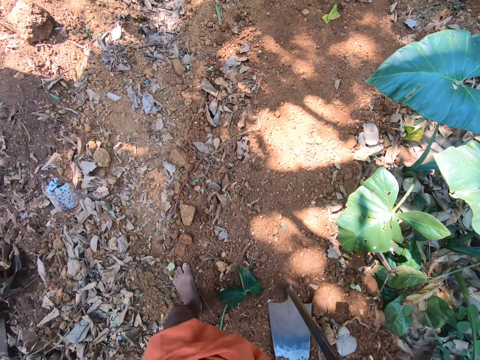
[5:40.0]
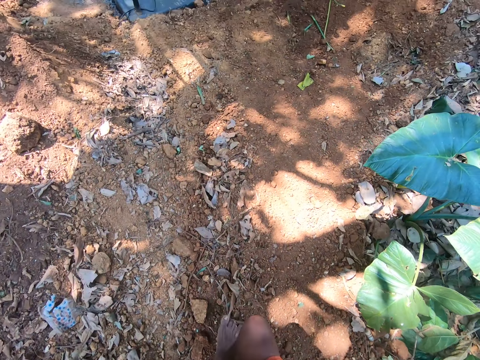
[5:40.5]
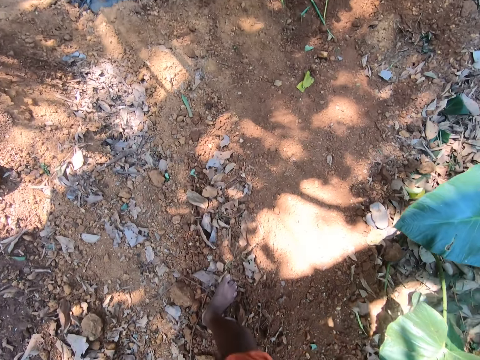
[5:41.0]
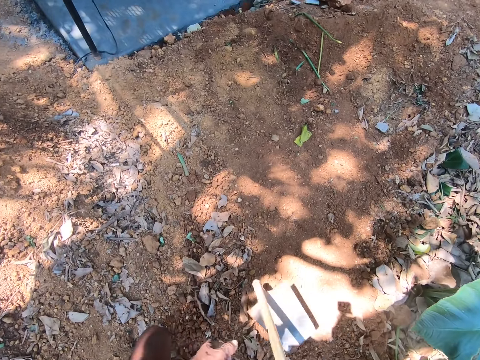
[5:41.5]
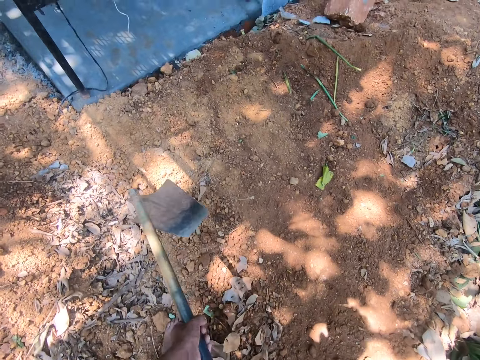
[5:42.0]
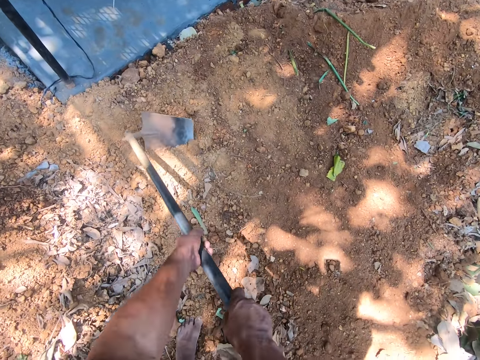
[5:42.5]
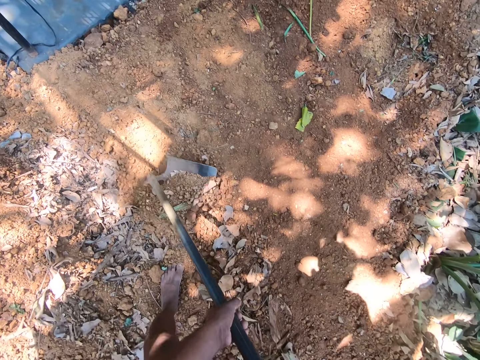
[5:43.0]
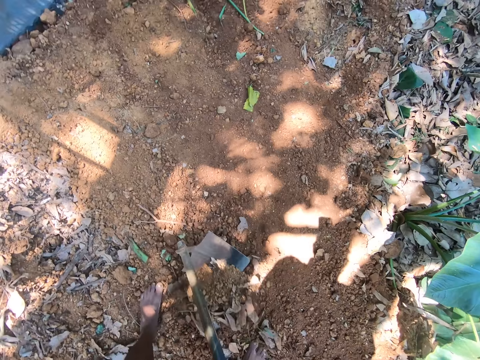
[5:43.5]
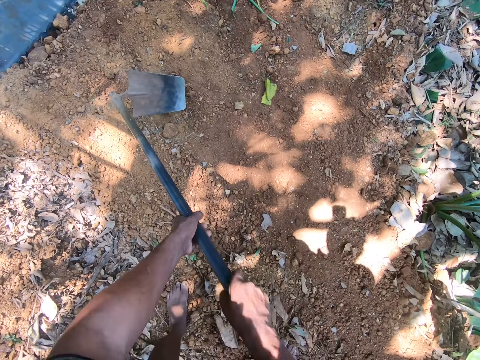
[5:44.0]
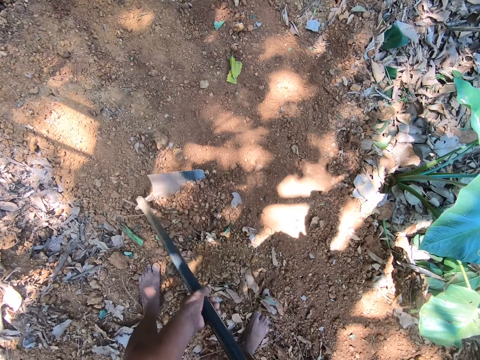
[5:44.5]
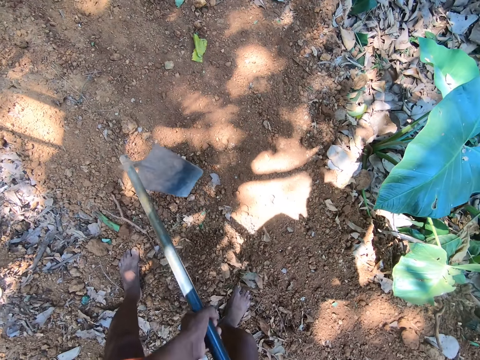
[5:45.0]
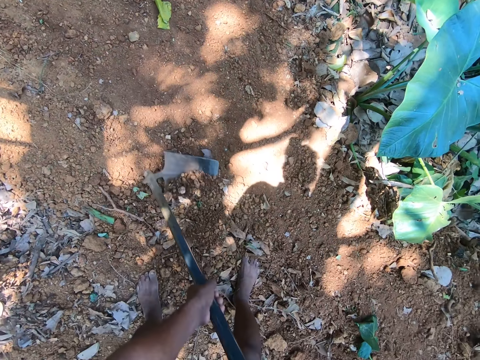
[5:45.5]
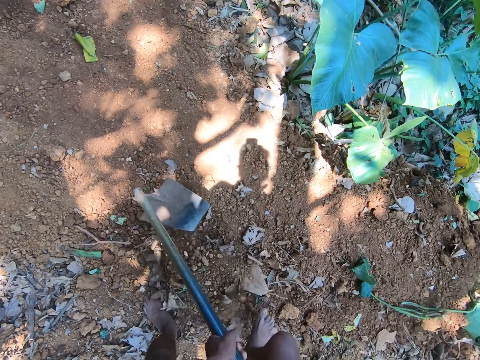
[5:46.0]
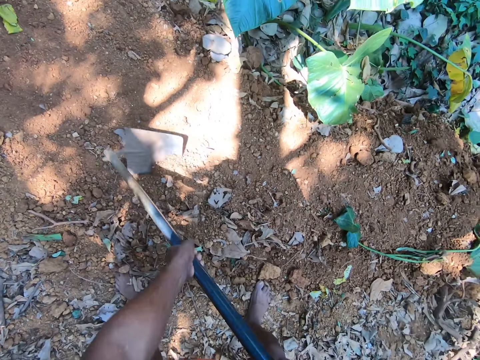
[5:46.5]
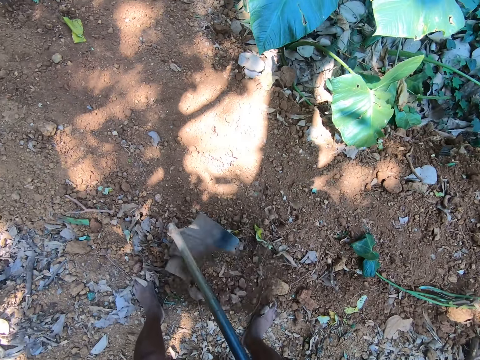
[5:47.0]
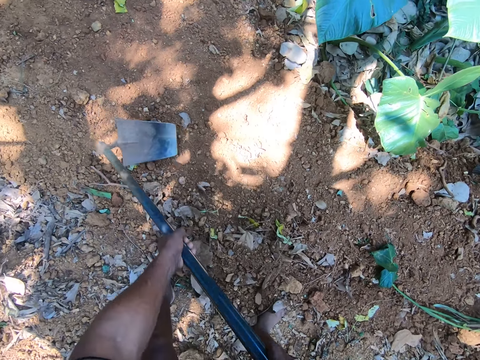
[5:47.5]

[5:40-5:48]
The camera wearer walks around the compound. They clear the floor with the shovel with both hands. They pull soil with a hoe.

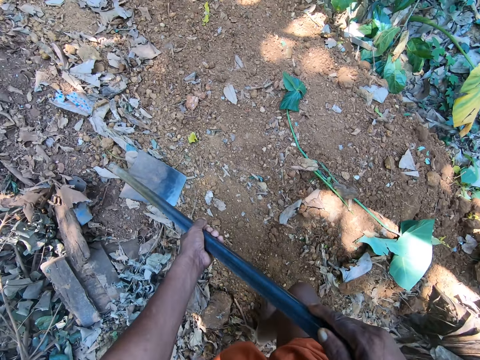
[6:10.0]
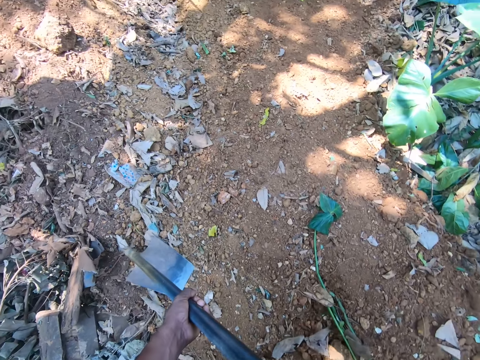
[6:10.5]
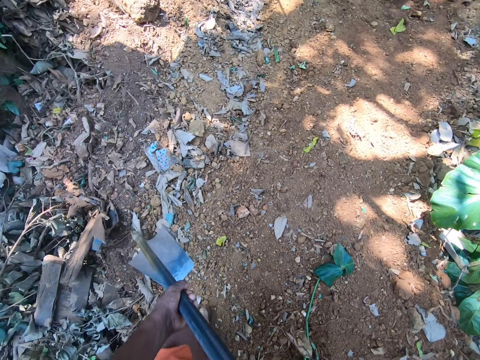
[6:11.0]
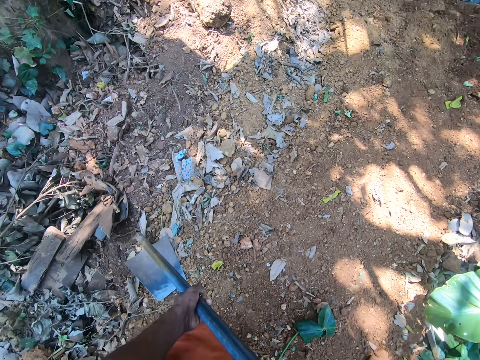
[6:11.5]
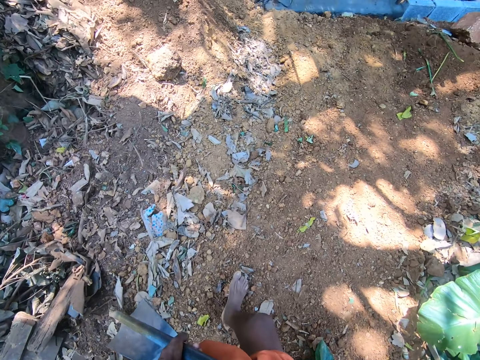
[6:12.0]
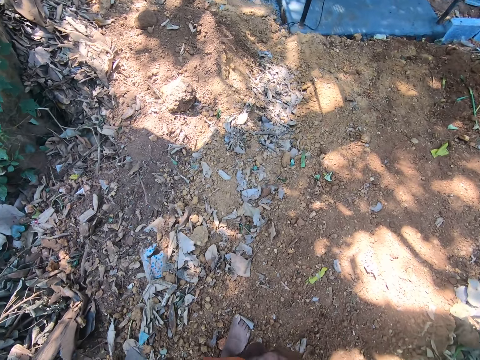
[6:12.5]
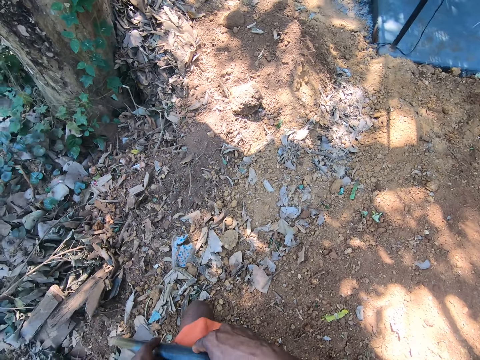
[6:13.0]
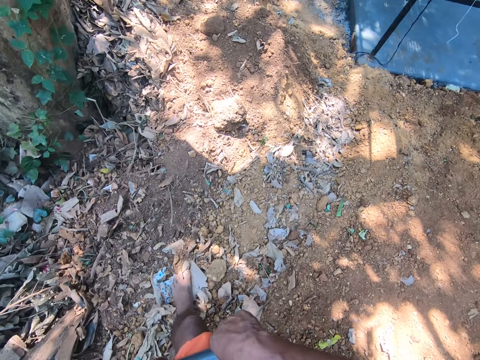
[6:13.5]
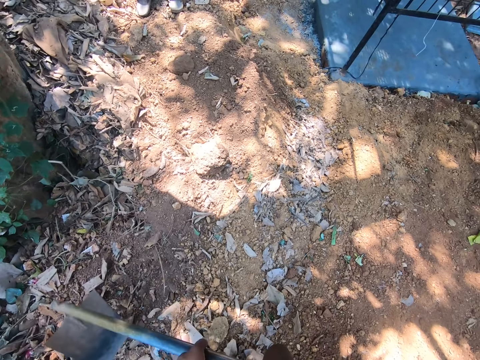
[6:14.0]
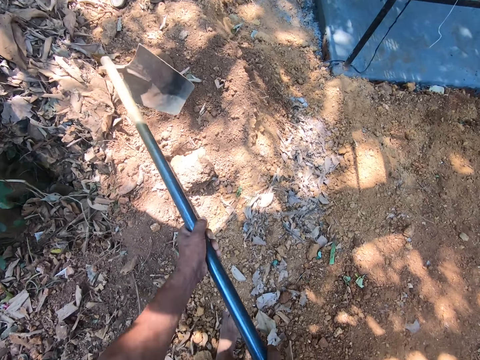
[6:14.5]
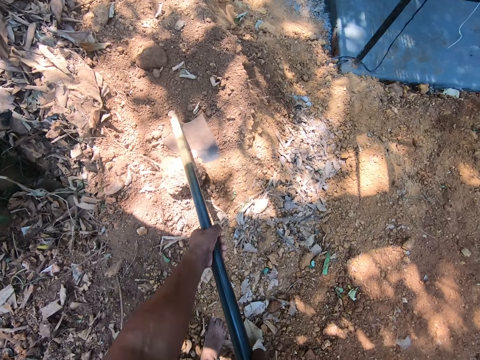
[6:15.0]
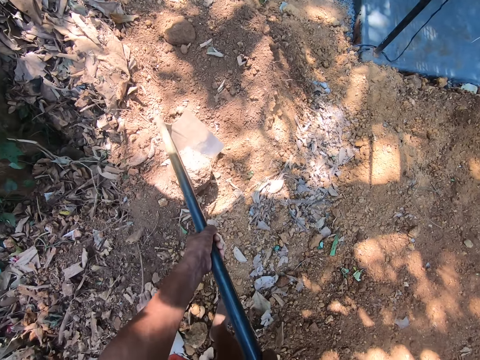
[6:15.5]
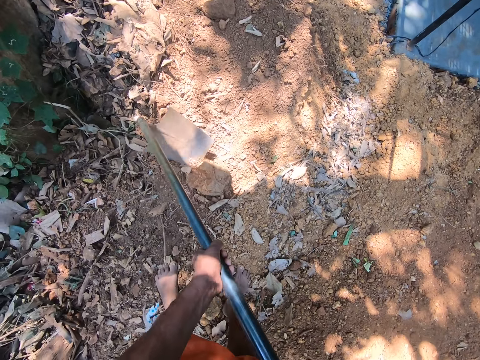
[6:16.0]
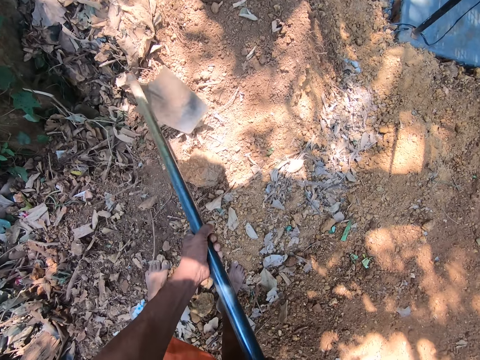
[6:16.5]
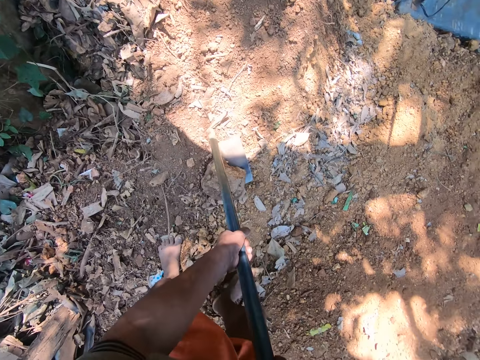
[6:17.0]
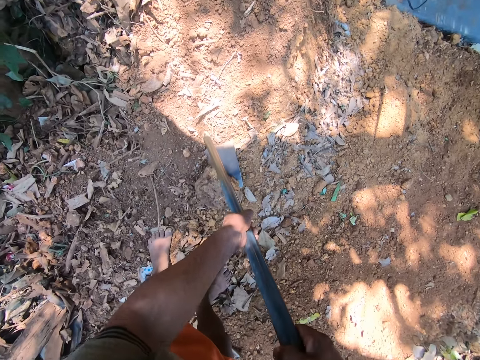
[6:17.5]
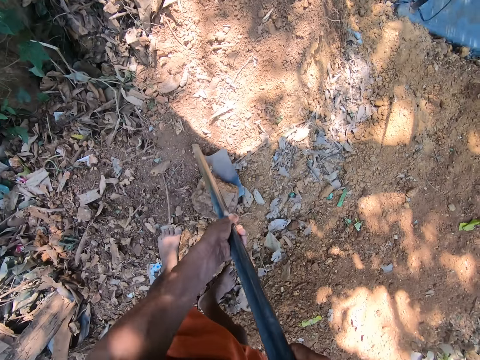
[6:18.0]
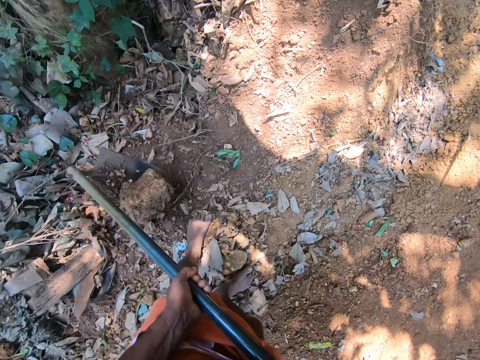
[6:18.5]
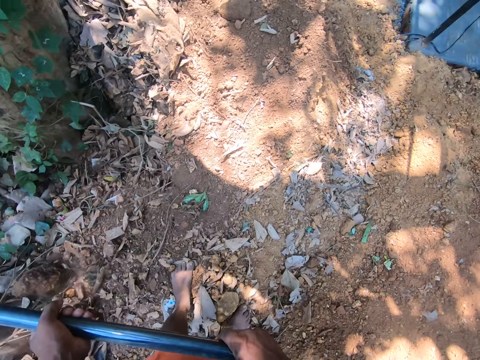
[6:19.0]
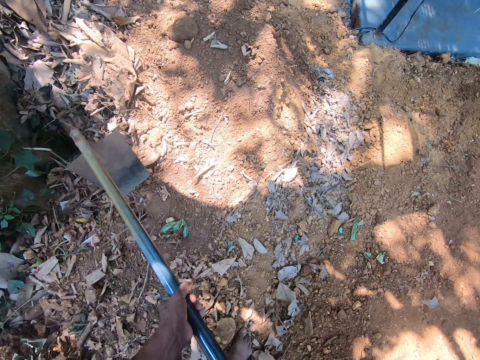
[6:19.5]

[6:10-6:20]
The camera wearer walks around the compound. They pull soil with a hoe.

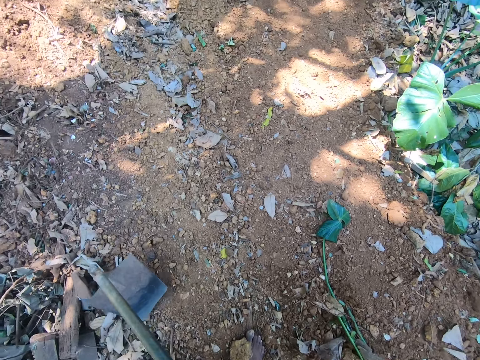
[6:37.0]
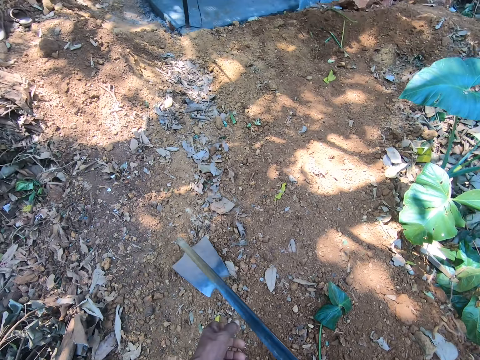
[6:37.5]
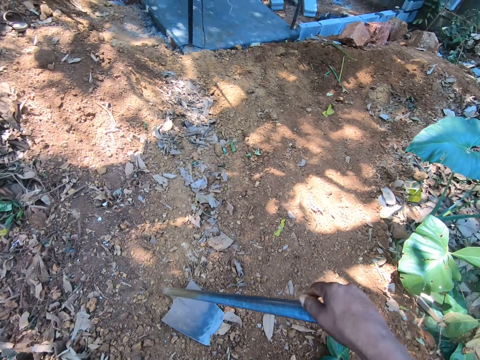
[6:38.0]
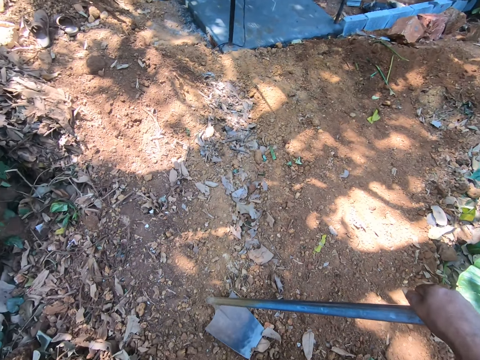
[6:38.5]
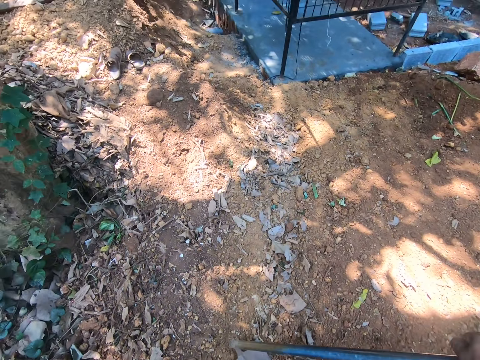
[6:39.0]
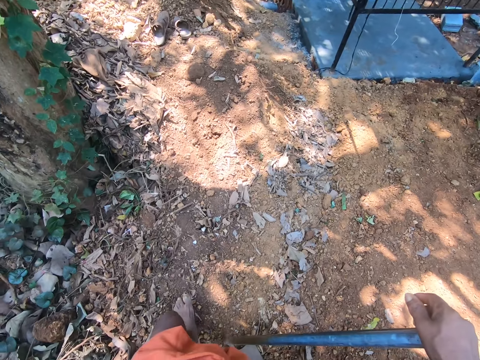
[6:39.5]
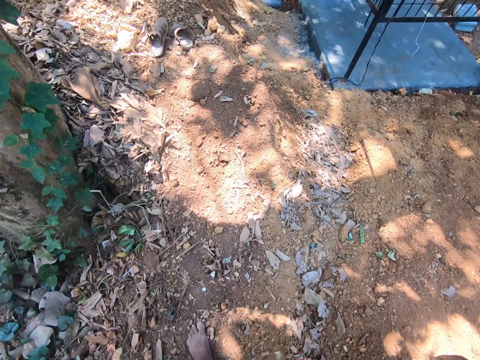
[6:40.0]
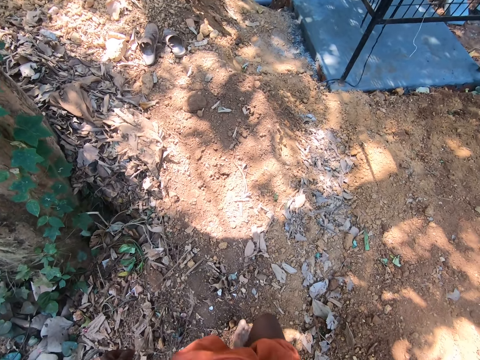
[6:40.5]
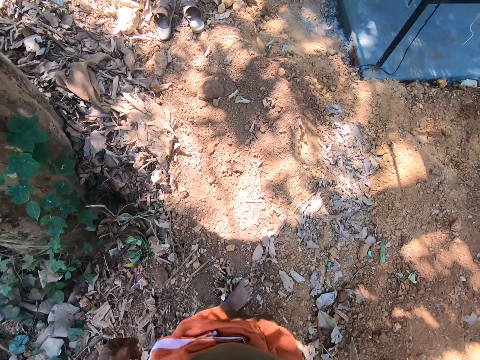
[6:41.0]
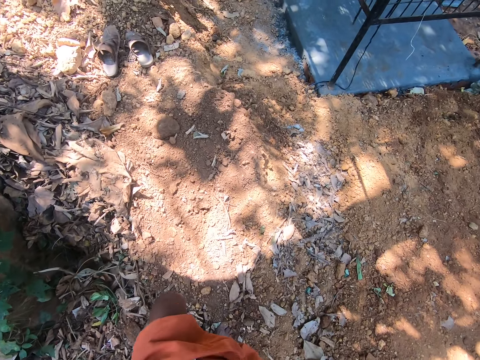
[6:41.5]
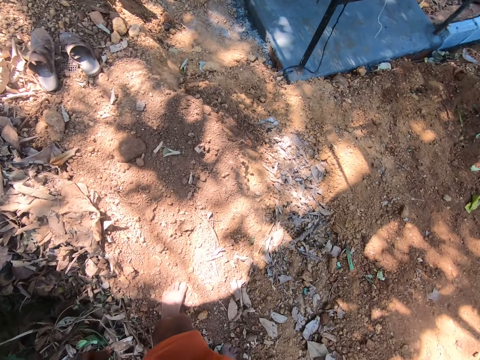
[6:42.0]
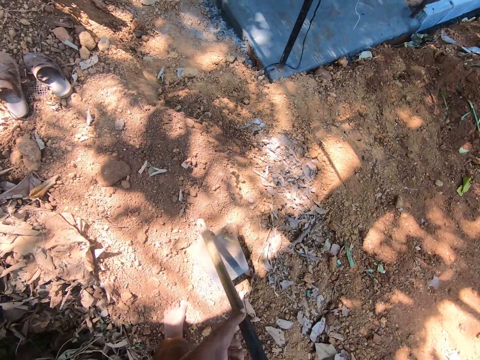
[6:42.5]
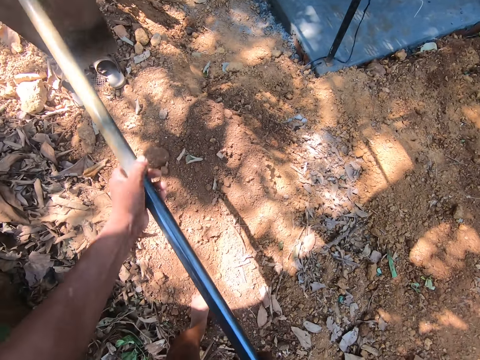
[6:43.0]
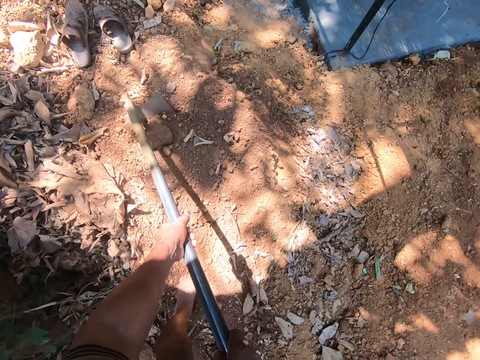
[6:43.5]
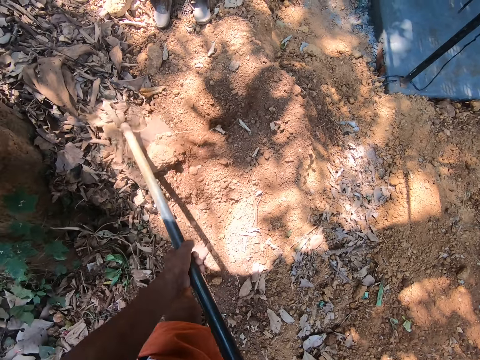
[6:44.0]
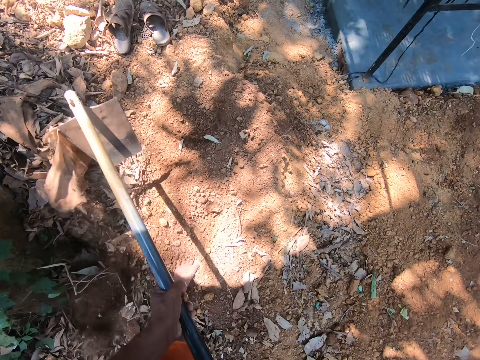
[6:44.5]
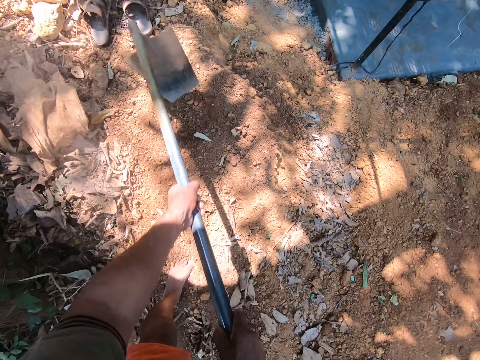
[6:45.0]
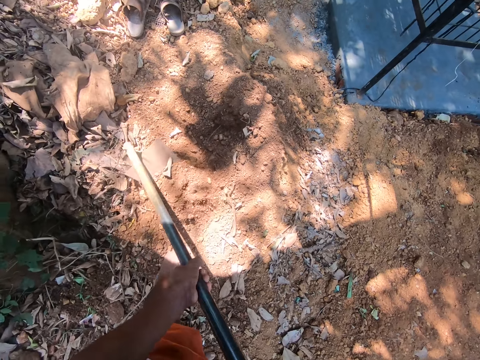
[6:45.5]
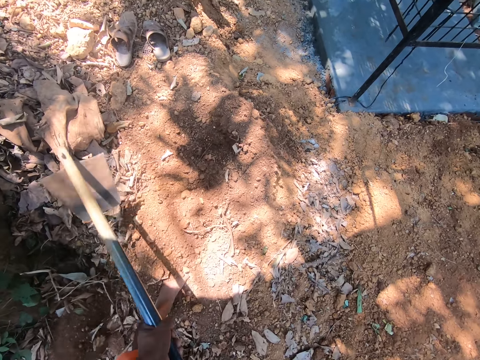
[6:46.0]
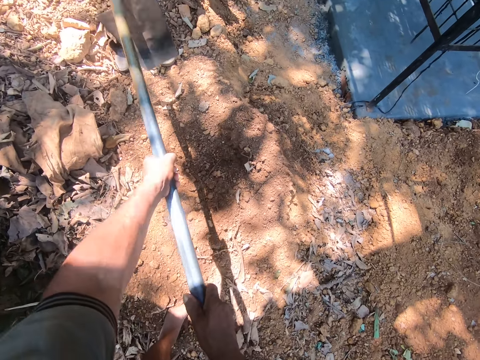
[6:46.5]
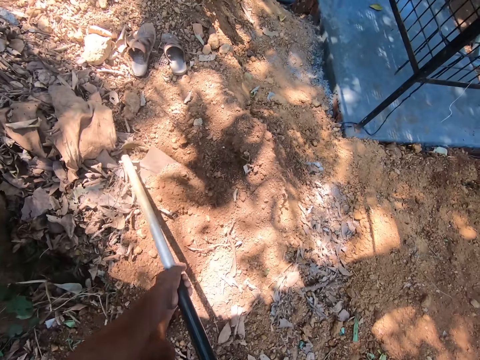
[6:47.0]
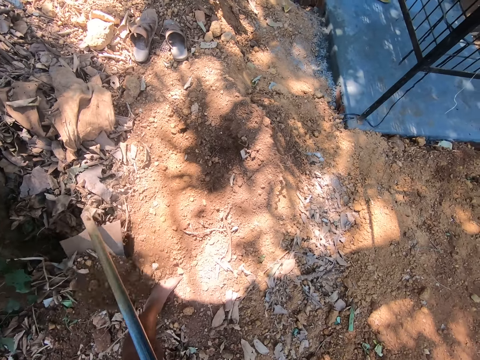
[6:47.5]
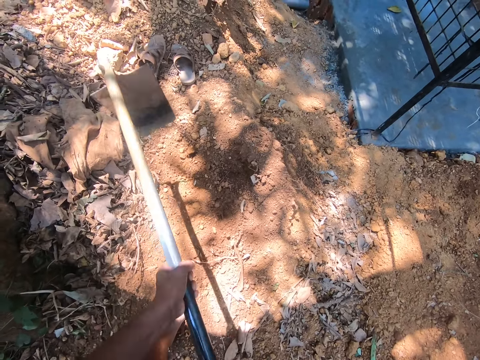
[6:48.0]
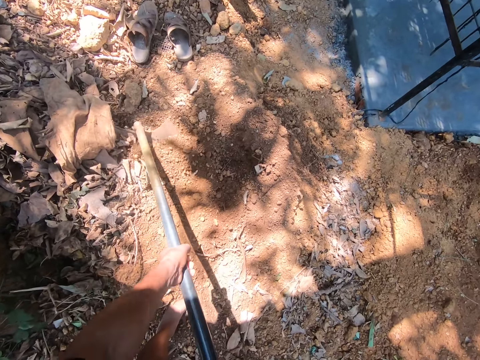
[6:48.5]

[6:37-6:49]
The camera wearer walks around the compound. They pull soil with a hoe.
